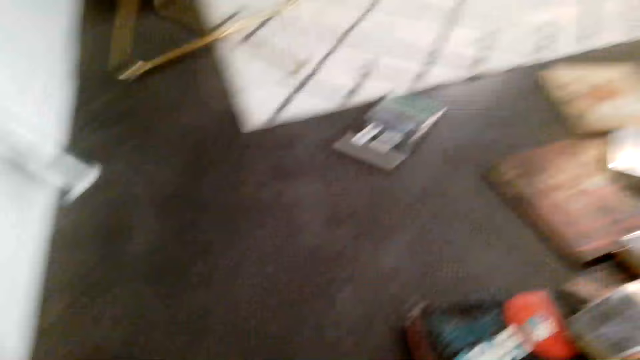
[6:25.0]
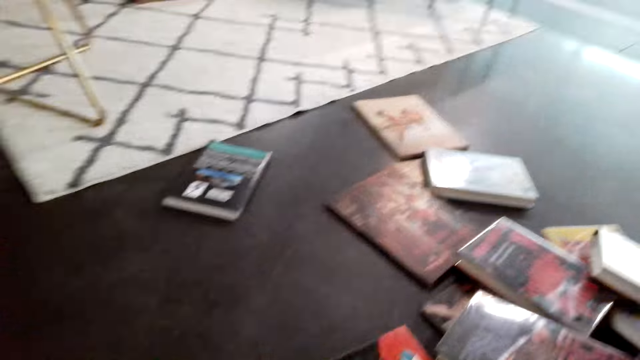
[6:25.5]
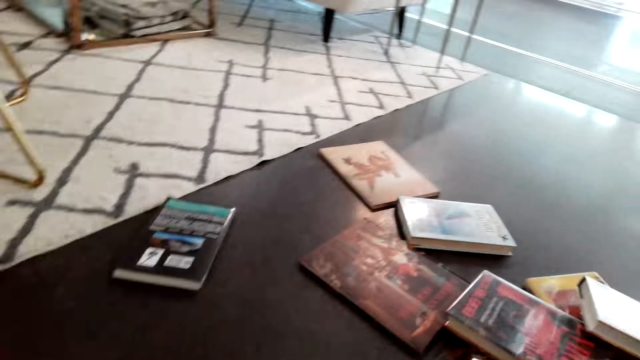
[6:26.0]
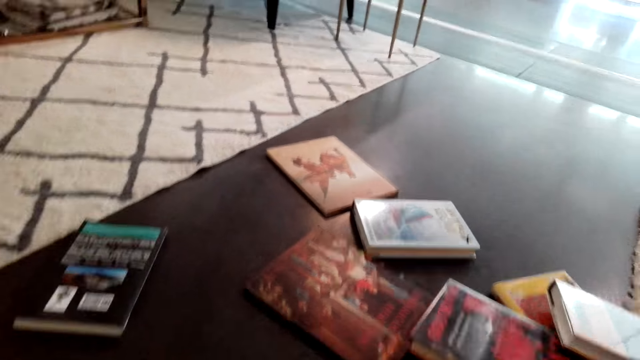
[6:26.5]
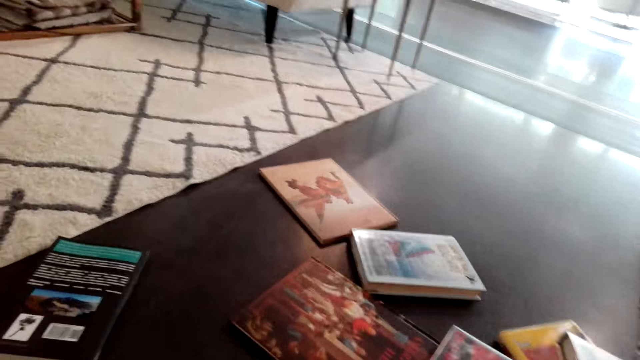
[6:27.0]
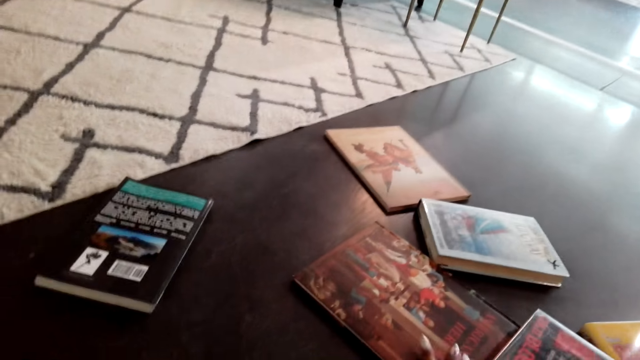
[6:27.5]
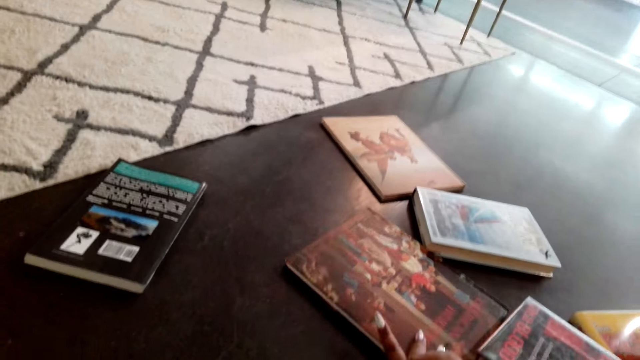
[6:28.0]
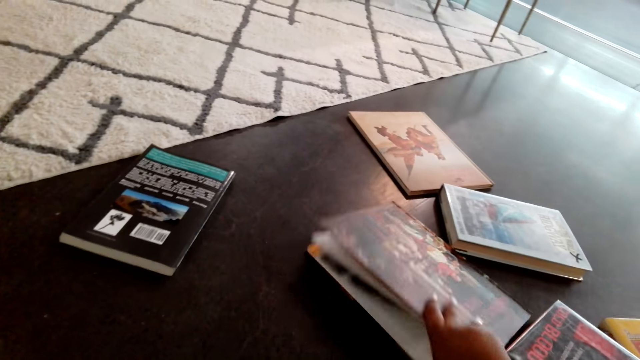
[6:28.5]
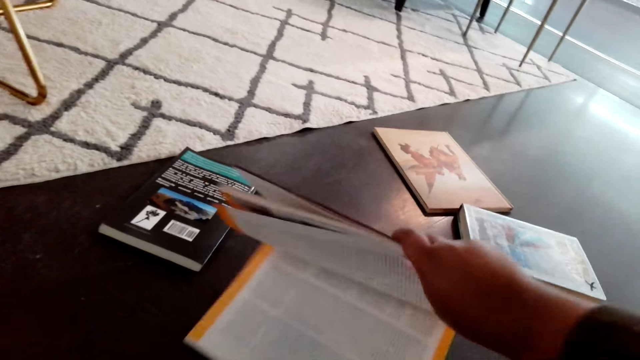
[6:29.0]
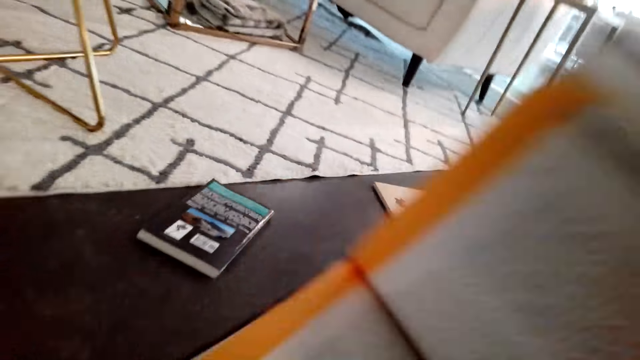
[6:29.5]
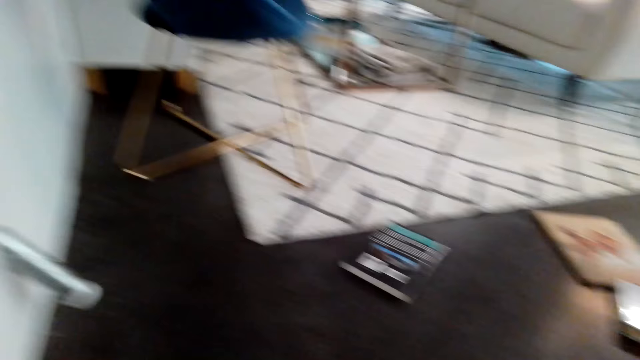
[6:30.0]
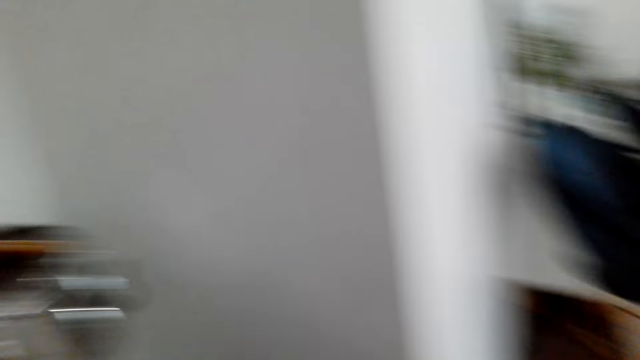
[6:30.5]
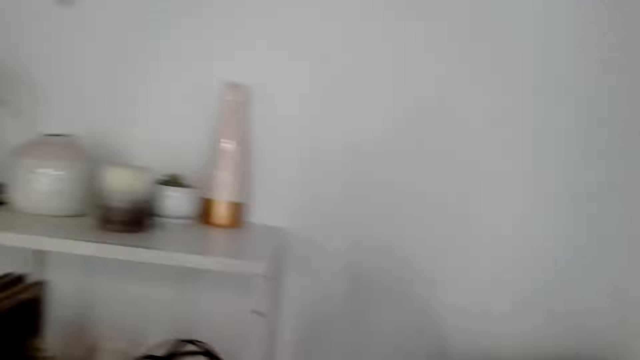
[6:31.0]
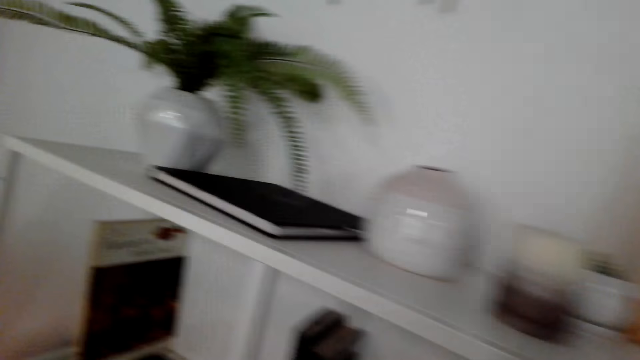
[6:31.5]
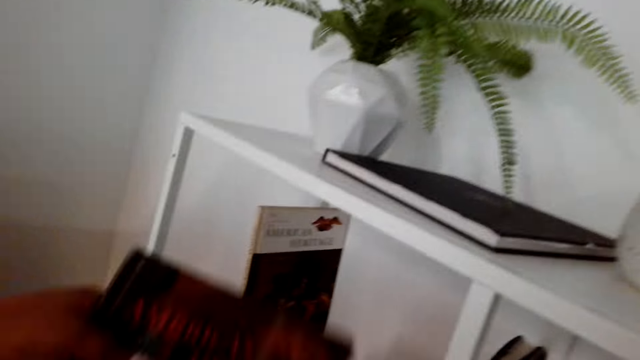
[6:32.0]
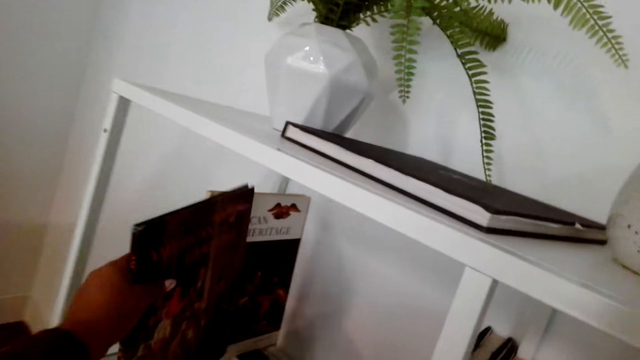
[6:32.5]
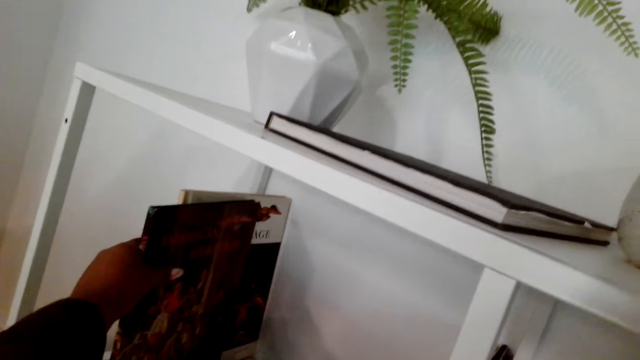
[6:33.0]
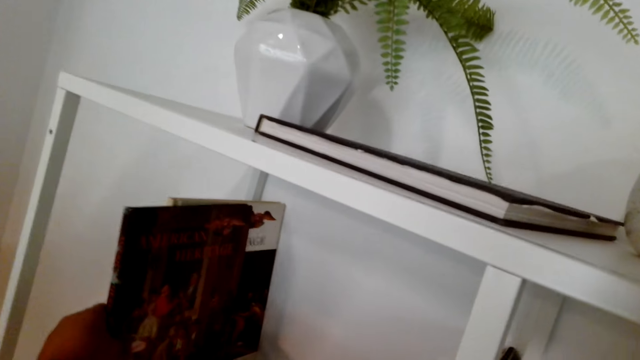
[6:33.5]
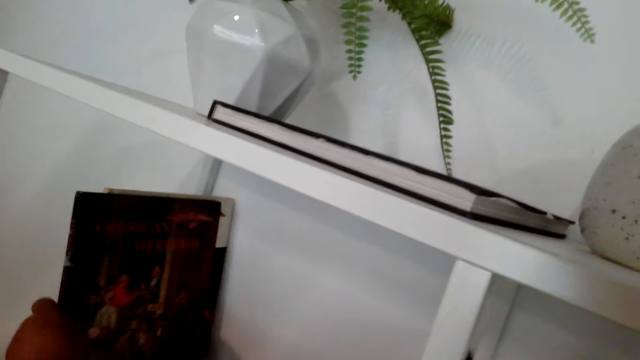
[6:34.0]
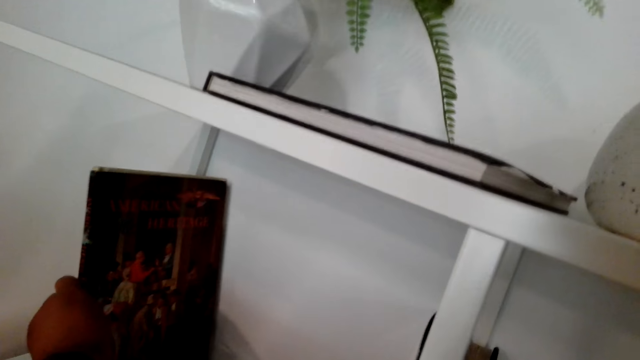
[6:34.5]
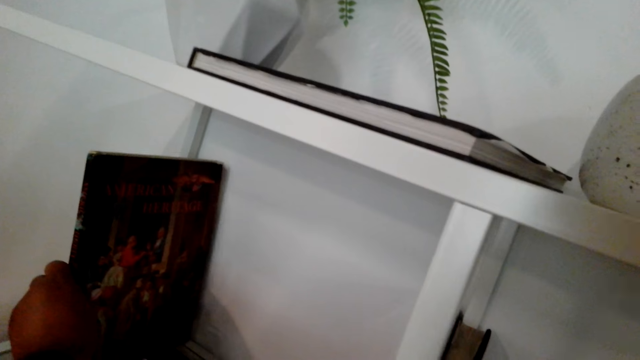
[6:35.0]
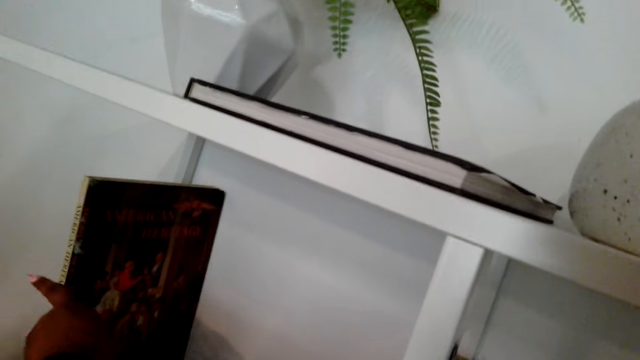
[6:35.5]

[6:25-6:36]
The camera wearer looks around the floor. They pick a book from the floor. They turn around the room. They place the book in the shelf.

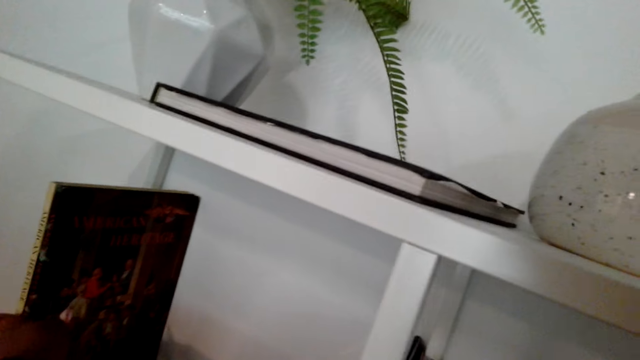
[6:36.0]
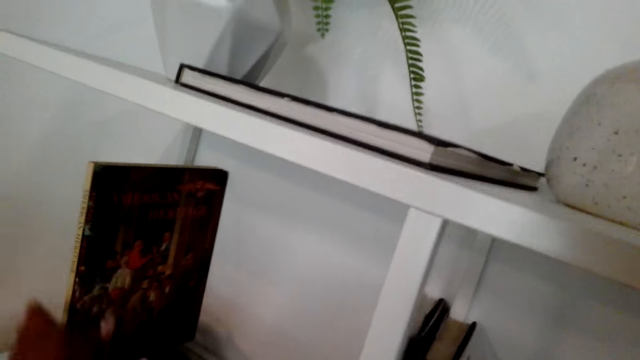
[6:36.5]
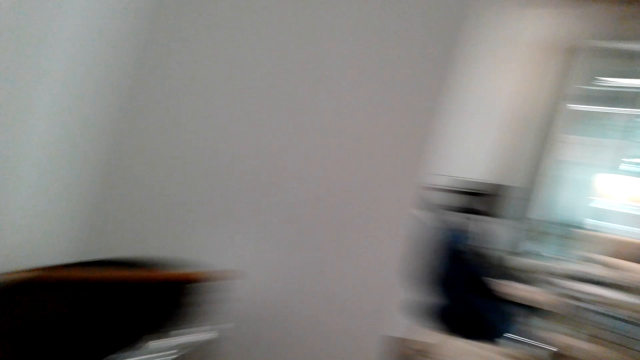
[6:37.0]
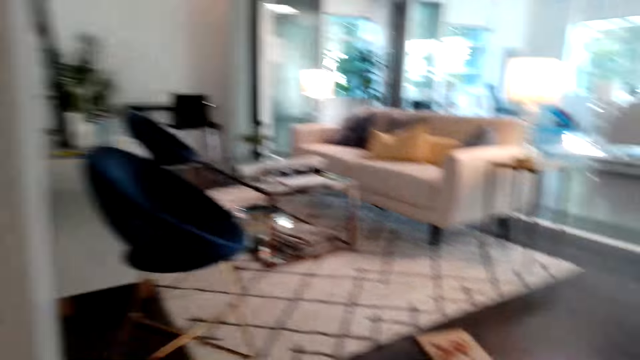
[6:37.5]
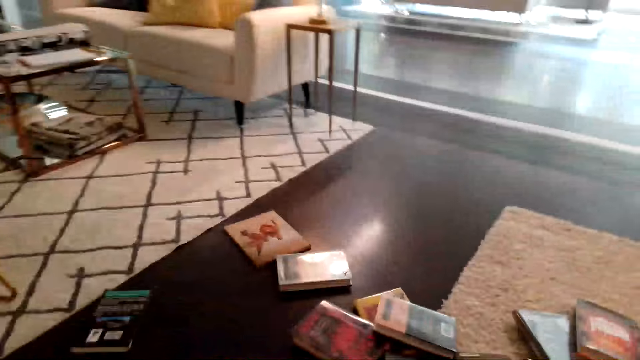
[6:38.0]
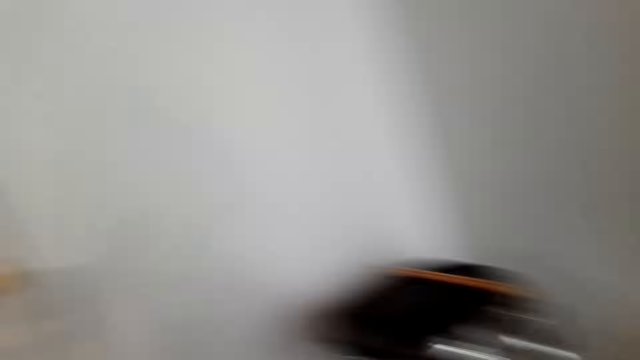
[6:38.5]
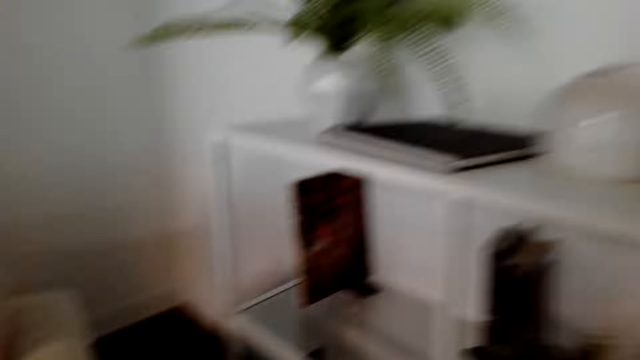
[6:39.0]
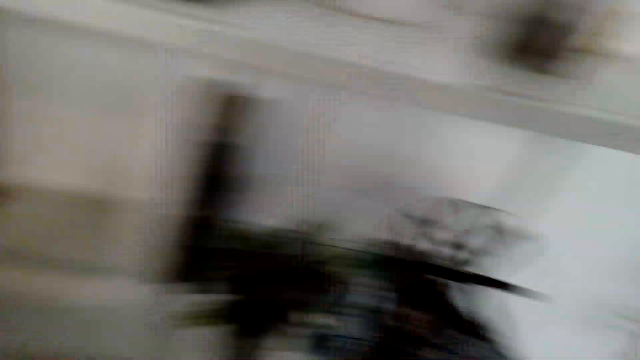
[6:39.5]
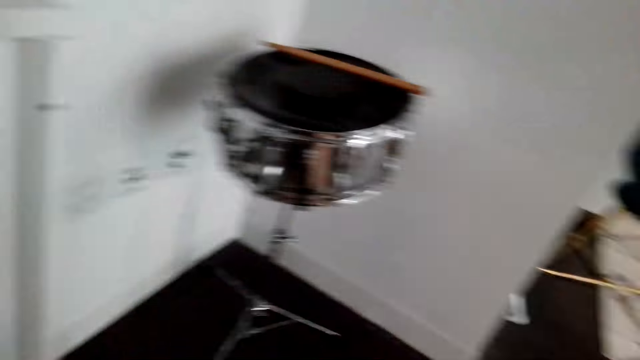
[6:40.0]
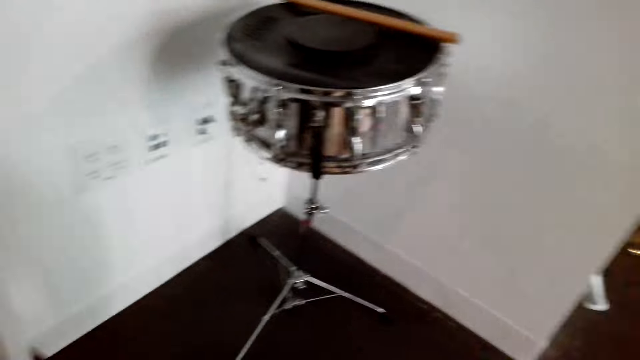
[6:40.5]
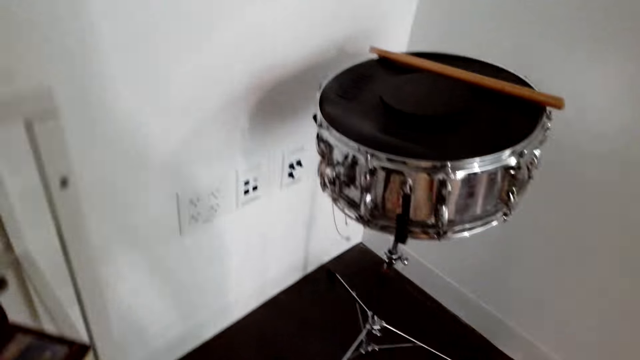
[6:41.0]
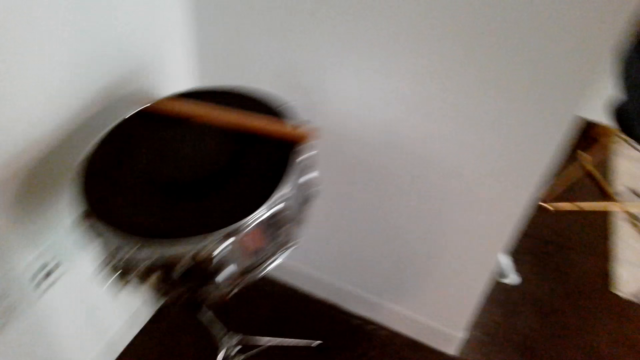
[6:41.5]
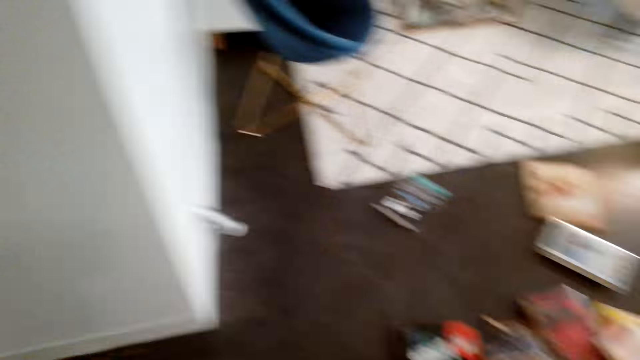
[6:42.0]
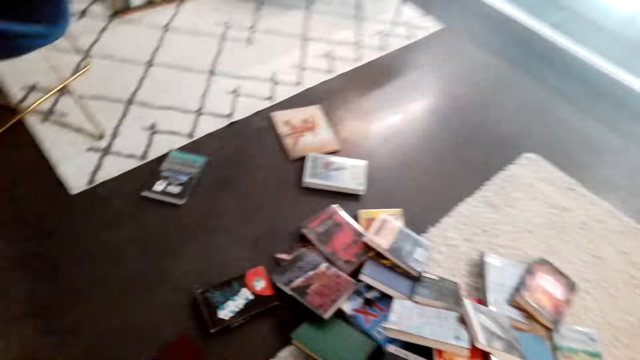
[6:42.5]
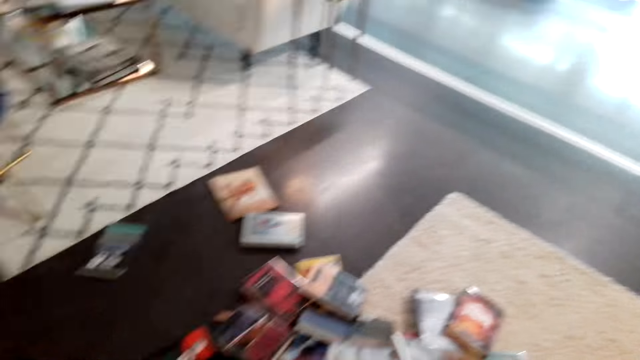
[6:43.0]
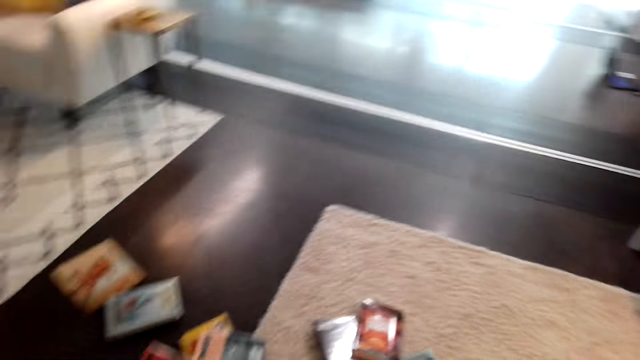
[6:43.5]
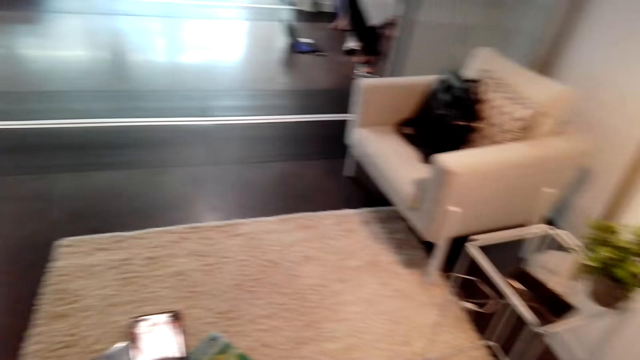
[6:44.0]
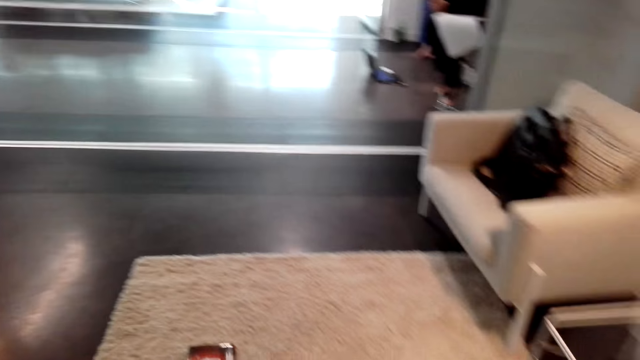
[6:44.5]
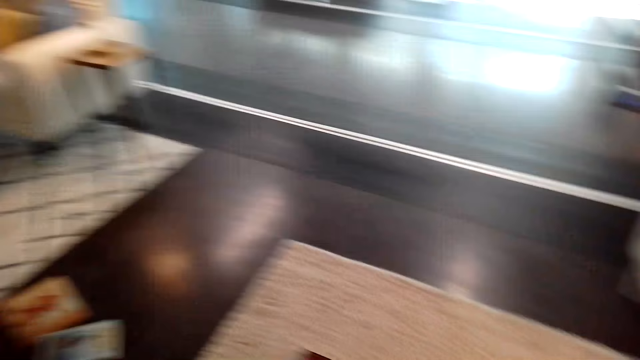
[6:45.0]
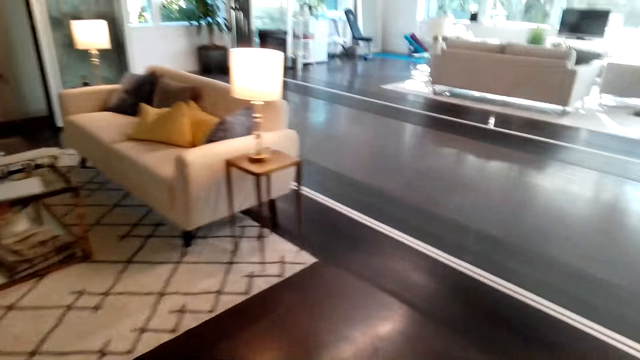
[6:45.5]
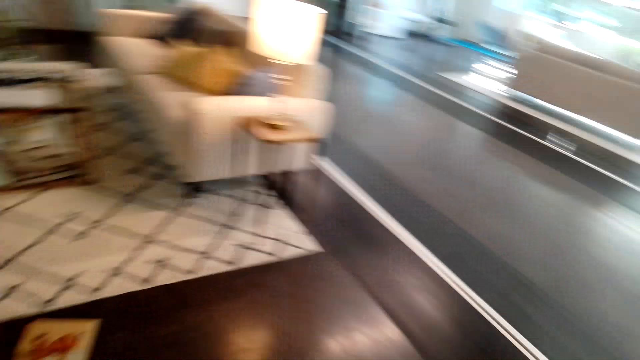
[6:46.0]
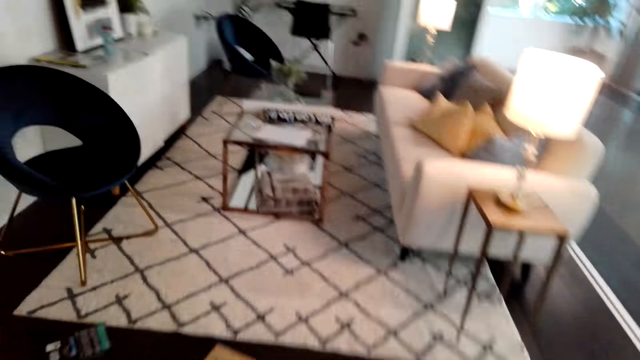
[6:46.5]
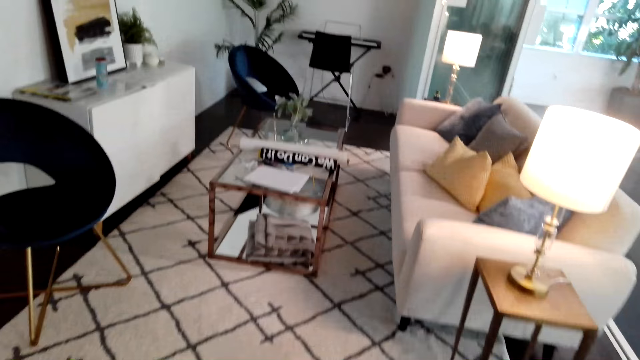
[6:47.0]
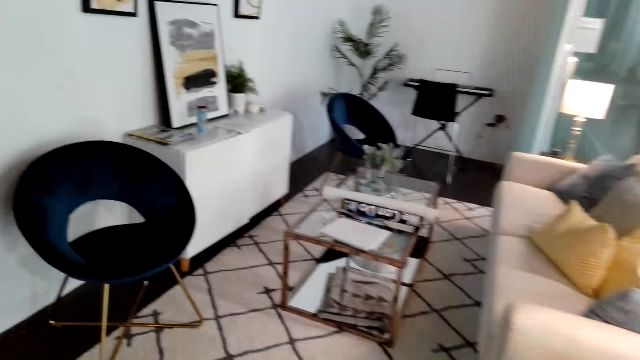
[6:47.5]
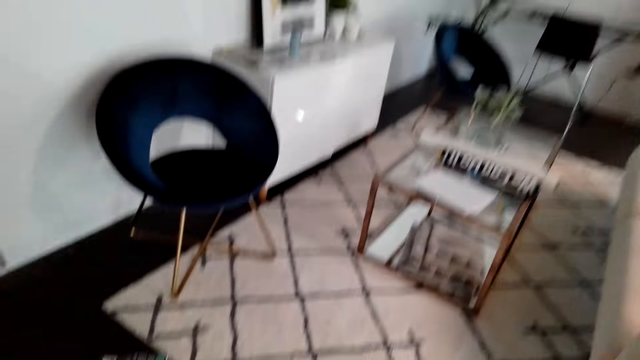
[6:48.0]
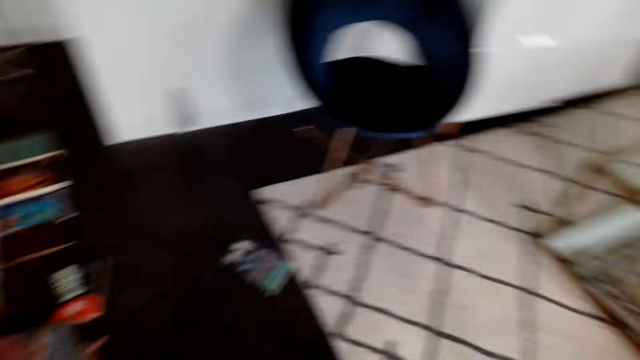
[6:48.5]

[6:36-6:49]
The camera wearer turns around the room.
